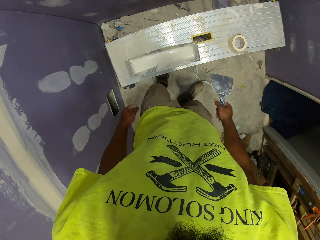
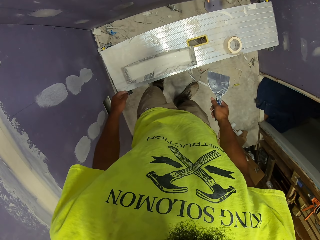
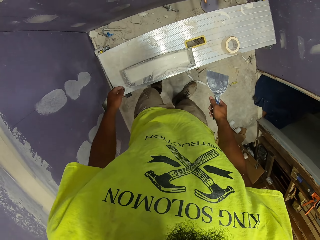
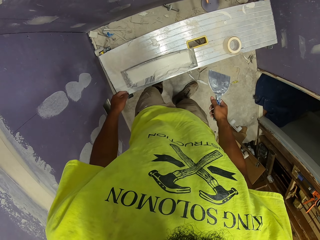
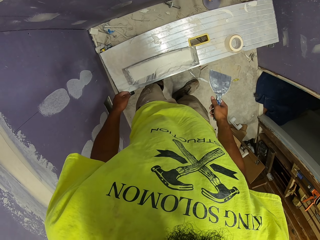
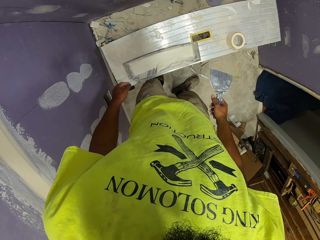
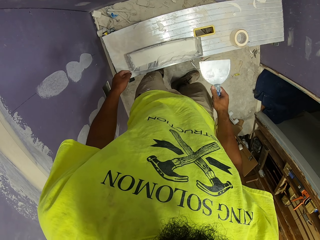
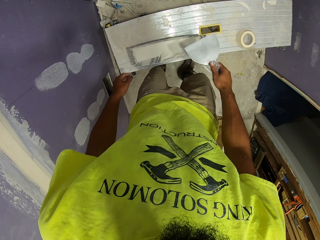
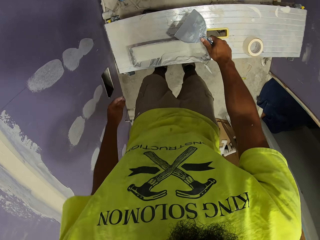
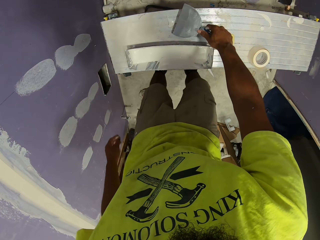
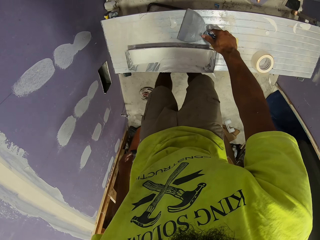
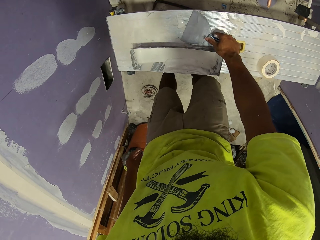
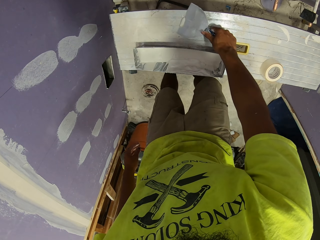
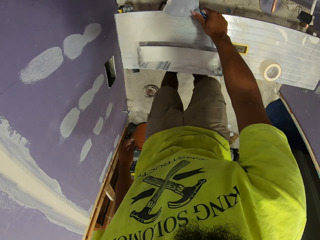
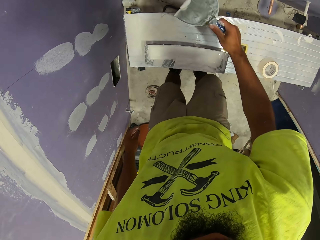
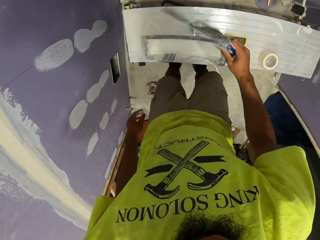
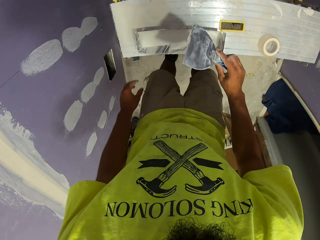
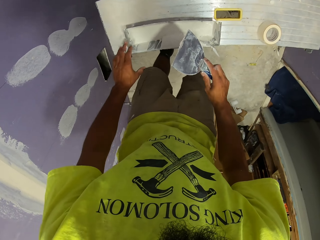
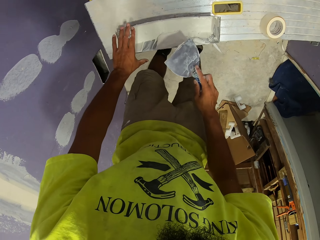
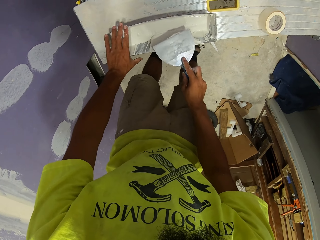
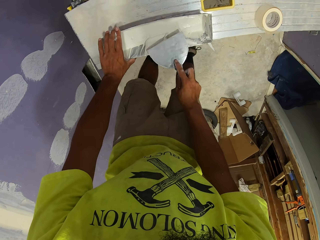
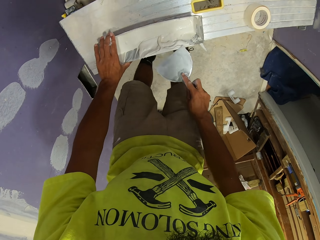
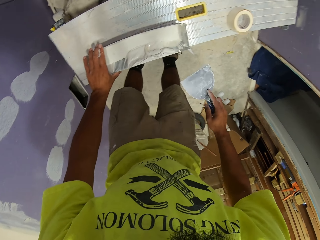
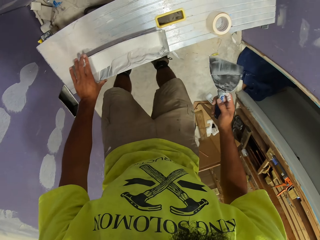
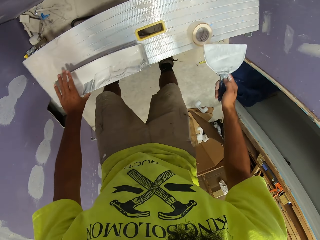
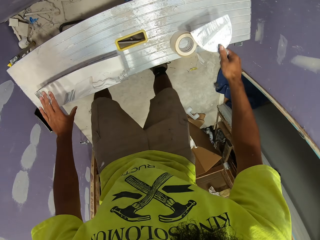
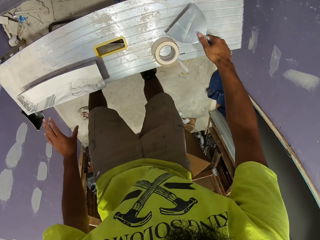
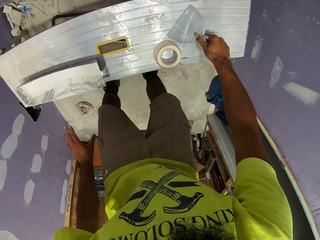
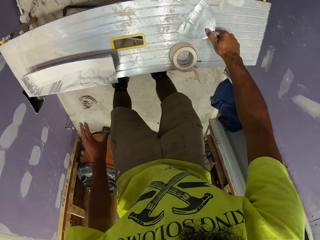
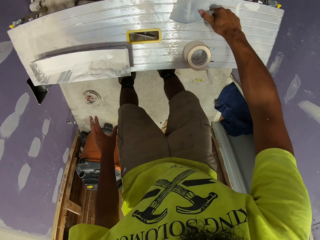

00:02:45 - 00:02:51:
The camera wearer scrapes paint off the bench. They scoop filler with something. They wipe something.

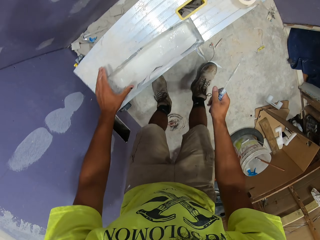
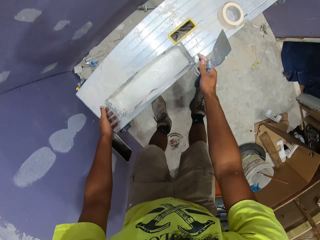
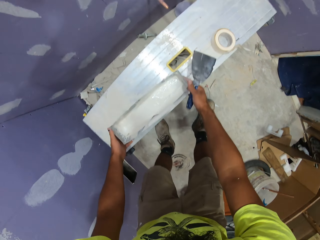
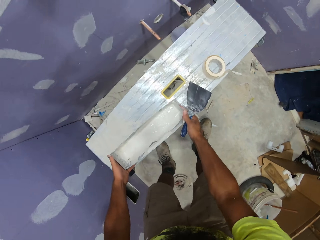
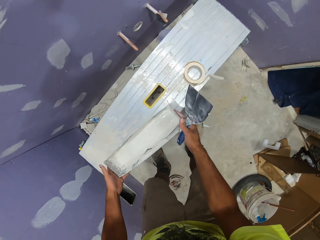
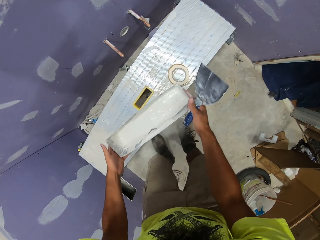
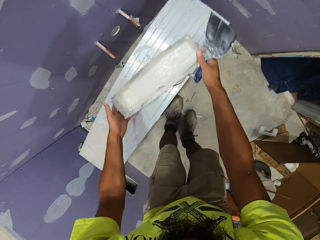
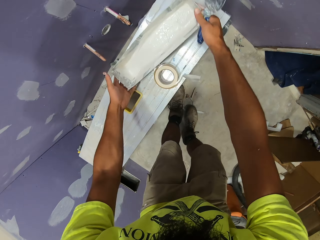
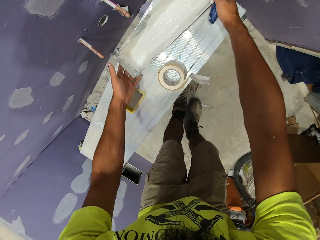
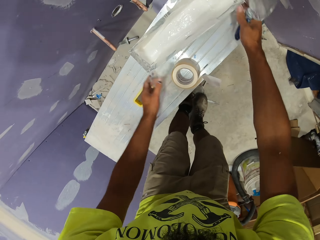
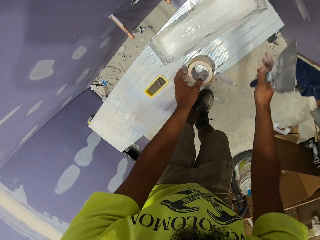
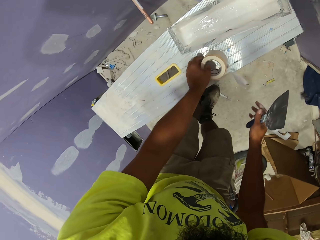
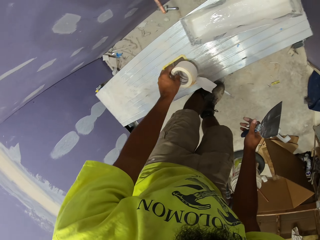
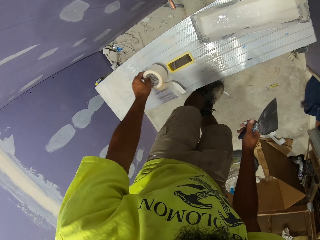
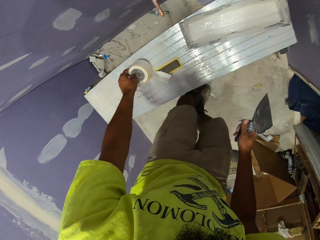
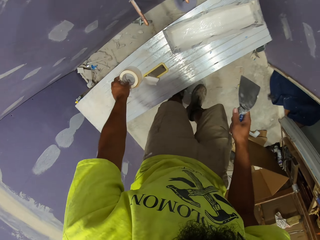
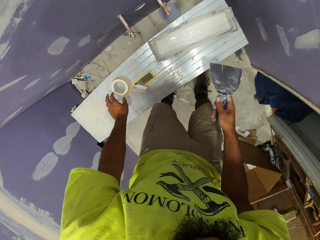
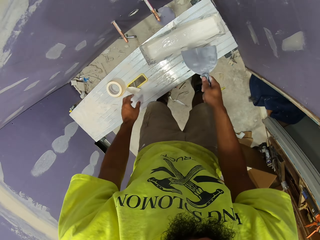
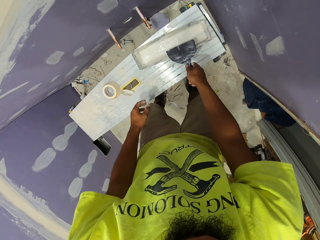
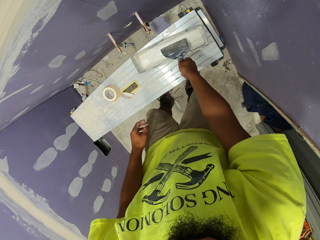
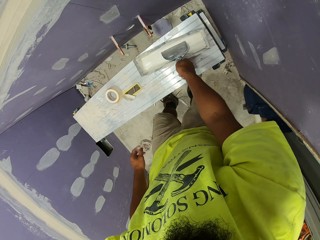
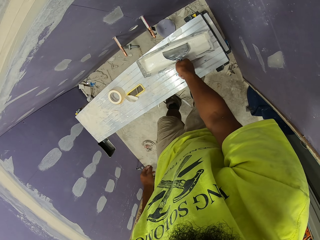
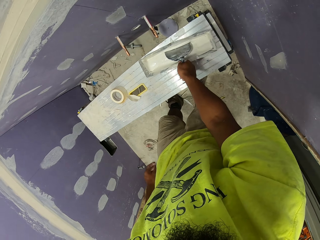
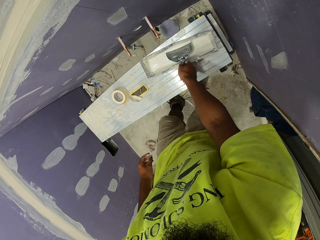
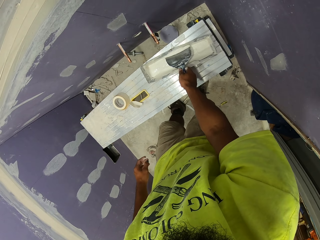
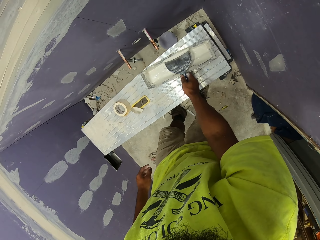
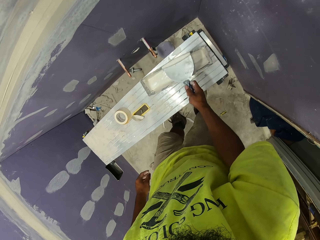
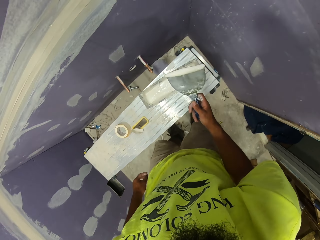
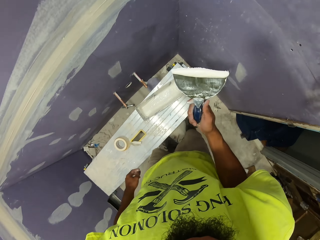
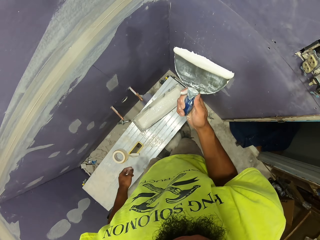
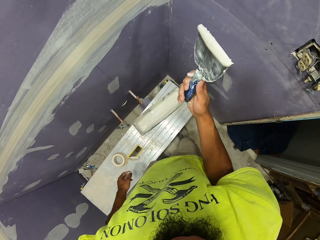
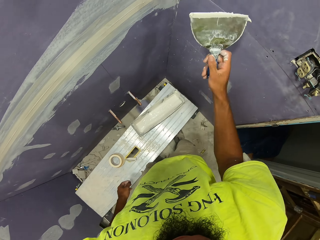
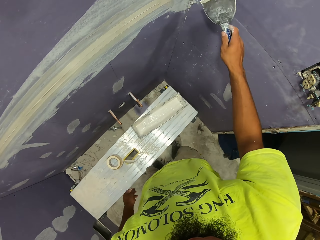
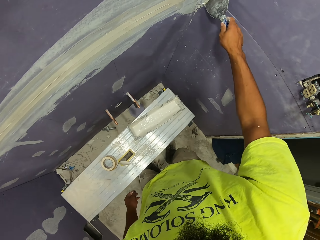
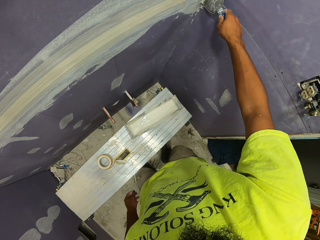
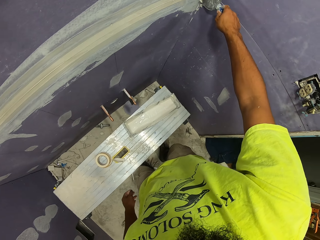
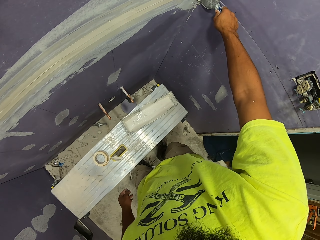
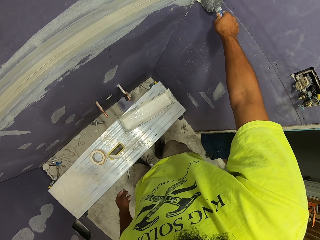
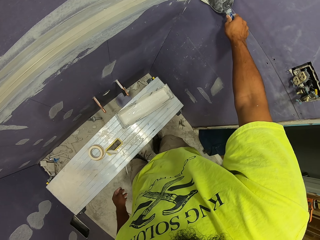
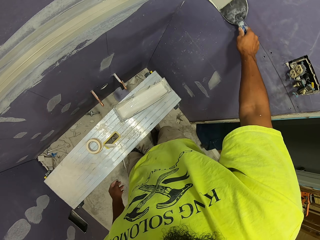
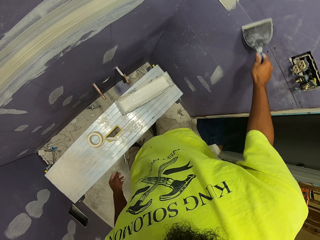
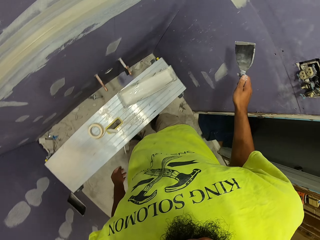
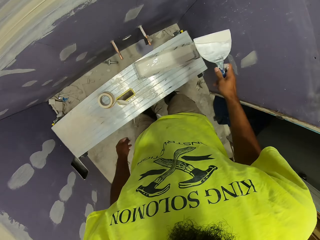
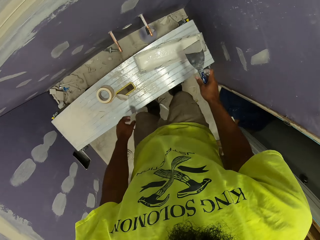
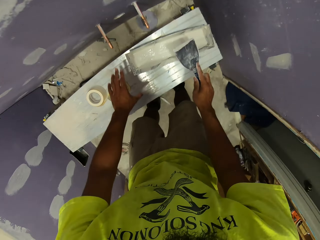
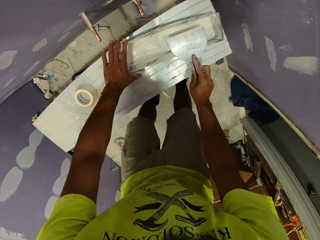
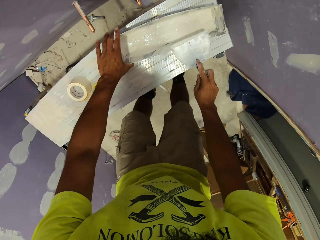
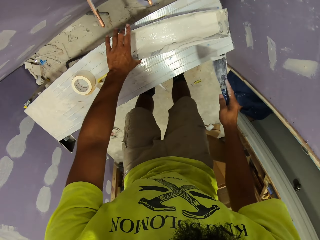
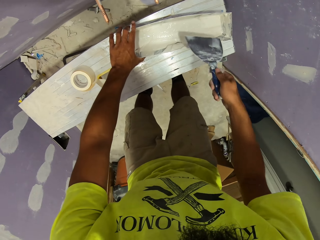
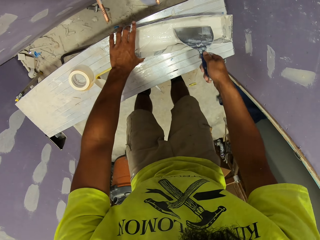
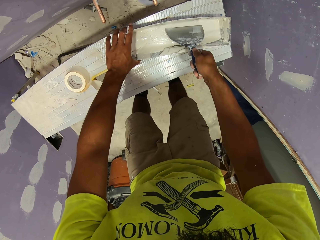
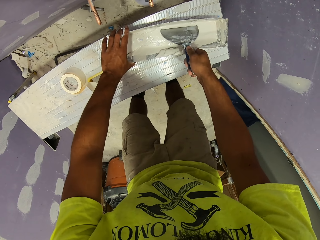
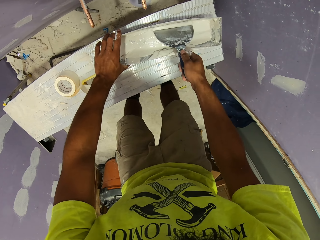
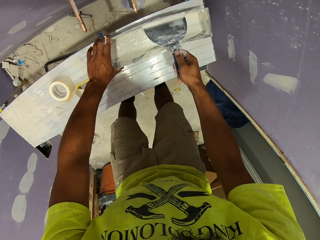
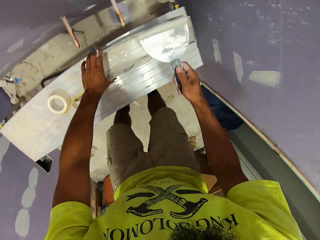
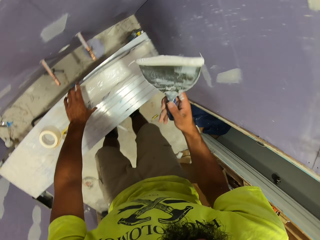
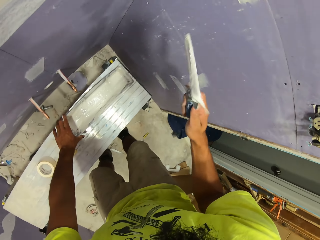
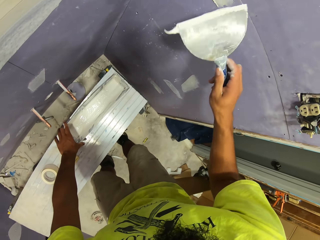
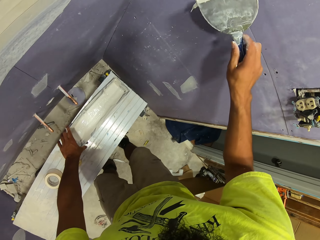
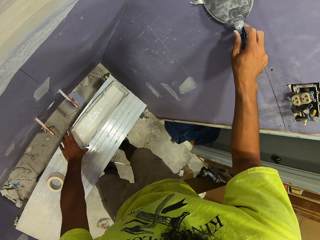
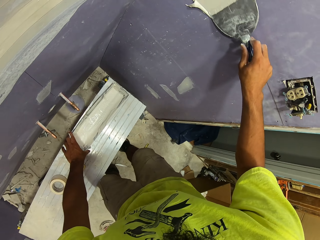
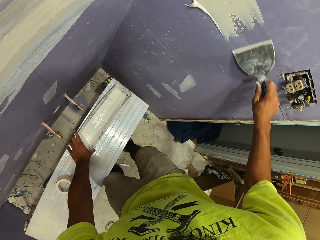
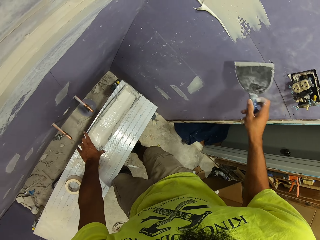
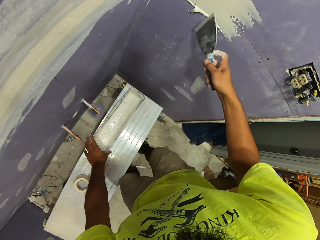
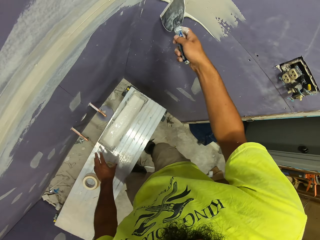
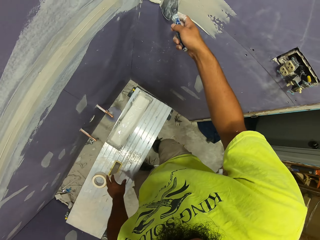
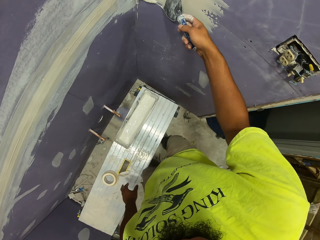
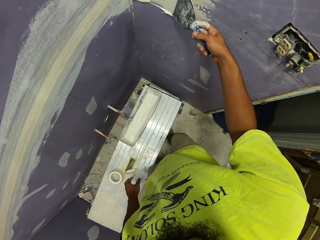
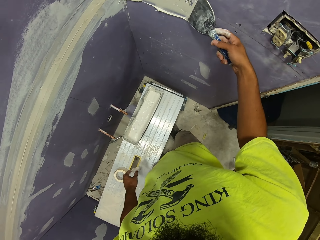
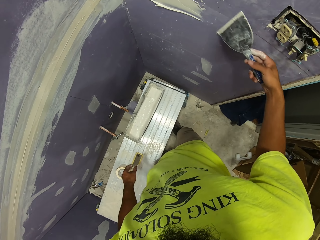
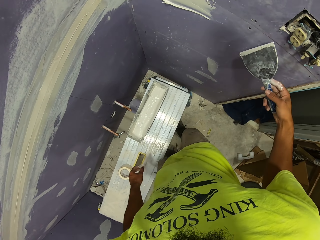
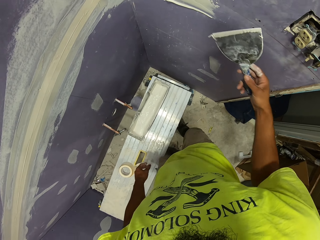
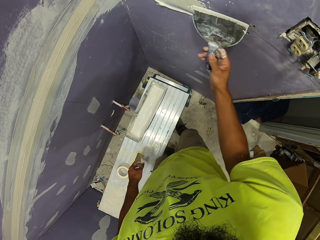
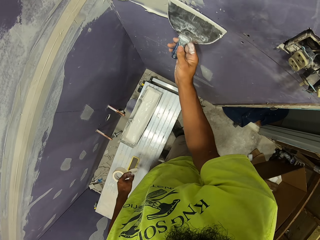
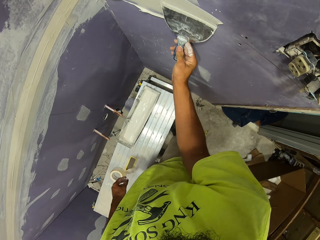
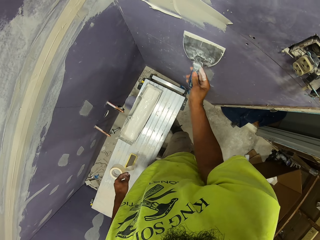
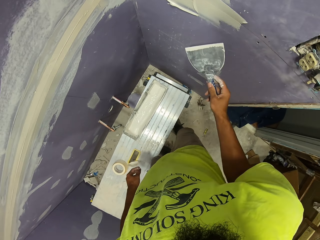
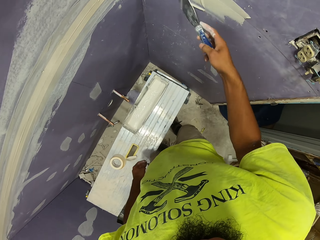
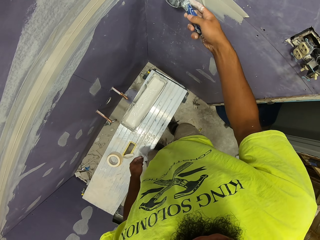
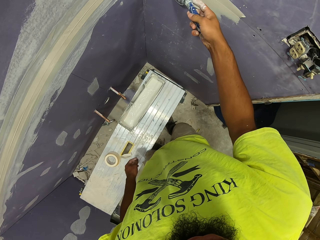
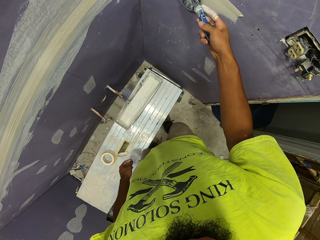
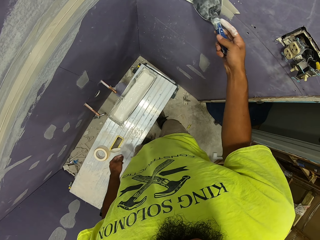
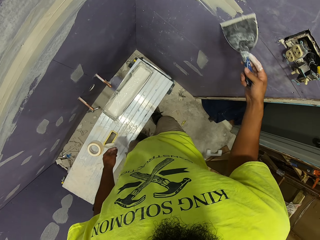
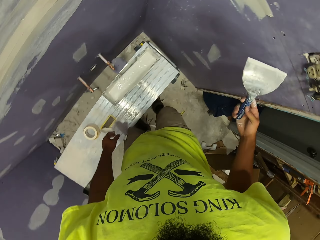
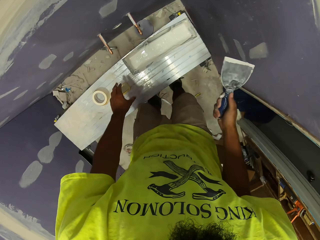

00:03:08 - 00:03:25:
The camera wearer puts aside the paint can on the table. They put aside the canvas paper roll on the table. They scoop paint with the paint scraper, apply the paint on the wall, and scrape off paint from the paint scraper. They scoop the paint with the paint scraper again and apply the paint on the wall again.
